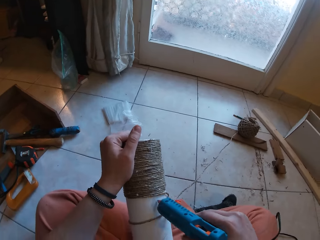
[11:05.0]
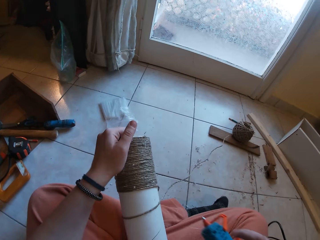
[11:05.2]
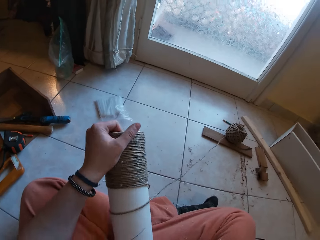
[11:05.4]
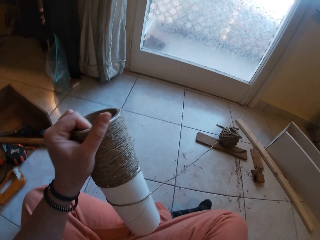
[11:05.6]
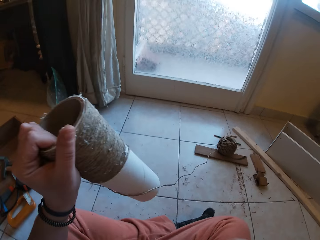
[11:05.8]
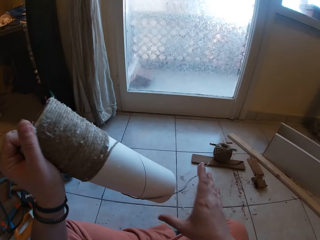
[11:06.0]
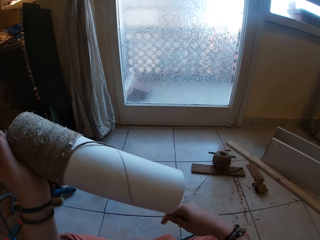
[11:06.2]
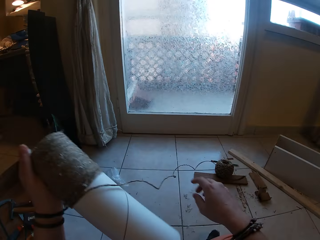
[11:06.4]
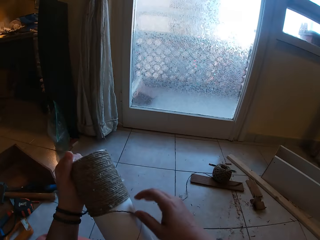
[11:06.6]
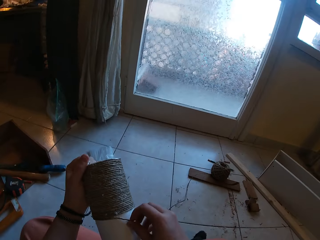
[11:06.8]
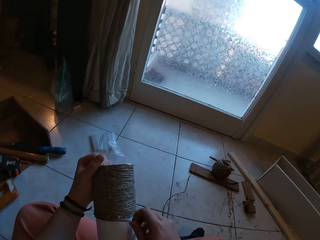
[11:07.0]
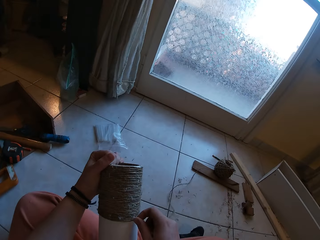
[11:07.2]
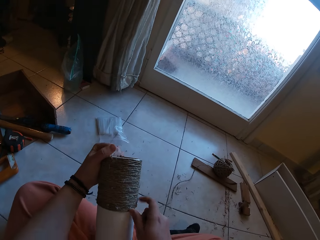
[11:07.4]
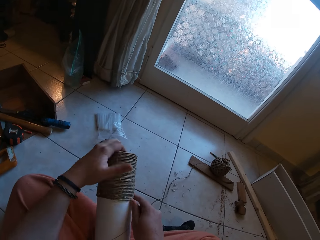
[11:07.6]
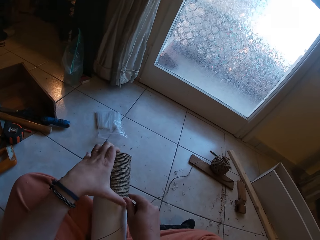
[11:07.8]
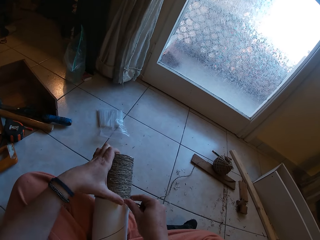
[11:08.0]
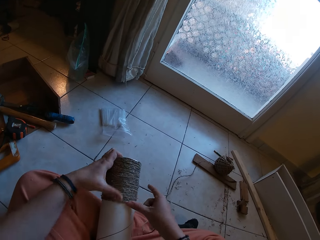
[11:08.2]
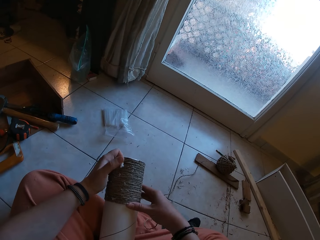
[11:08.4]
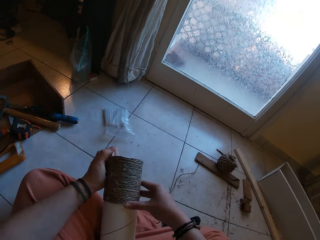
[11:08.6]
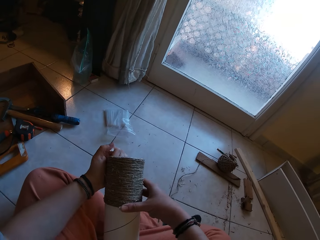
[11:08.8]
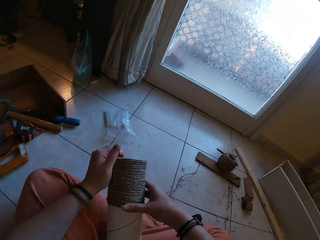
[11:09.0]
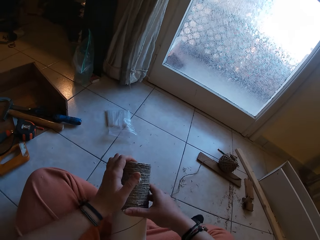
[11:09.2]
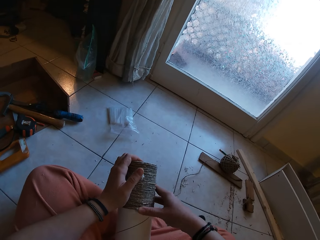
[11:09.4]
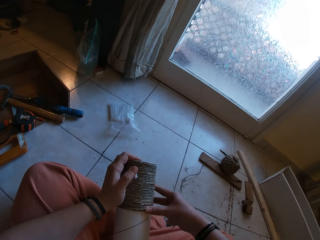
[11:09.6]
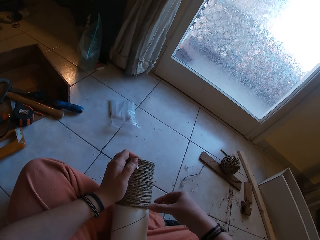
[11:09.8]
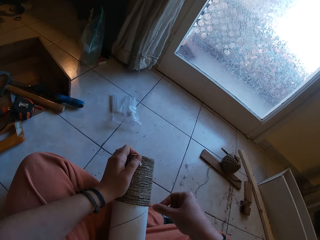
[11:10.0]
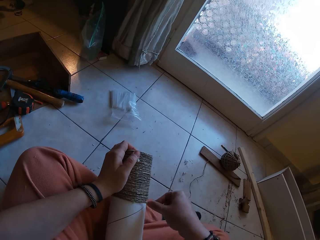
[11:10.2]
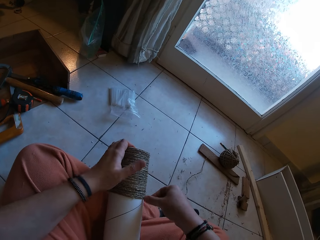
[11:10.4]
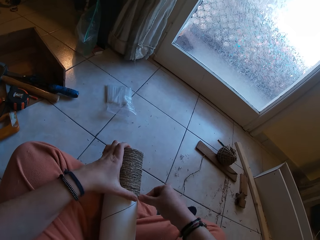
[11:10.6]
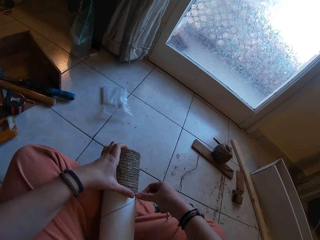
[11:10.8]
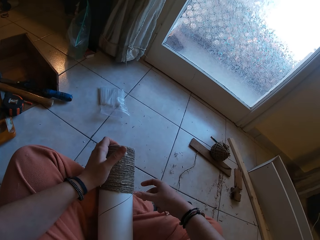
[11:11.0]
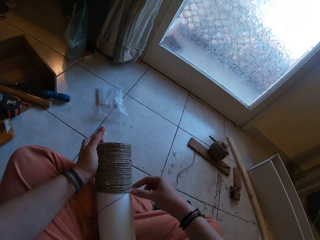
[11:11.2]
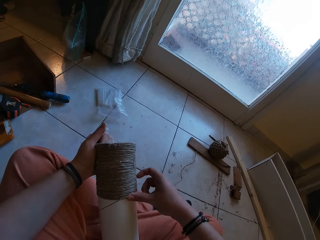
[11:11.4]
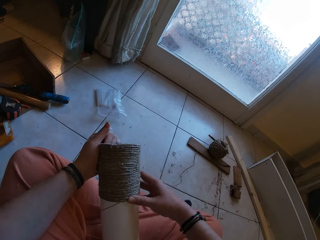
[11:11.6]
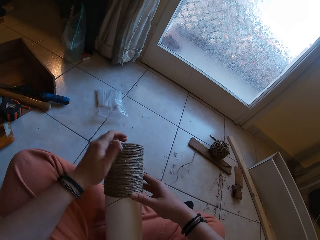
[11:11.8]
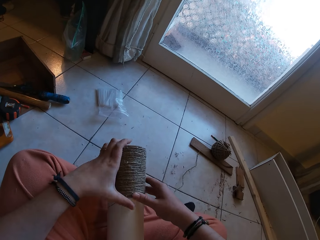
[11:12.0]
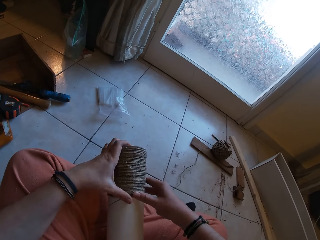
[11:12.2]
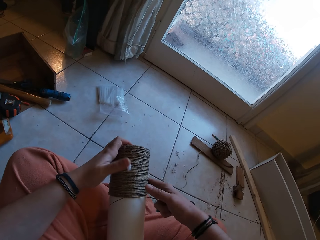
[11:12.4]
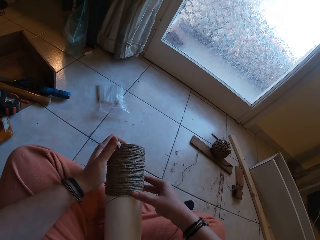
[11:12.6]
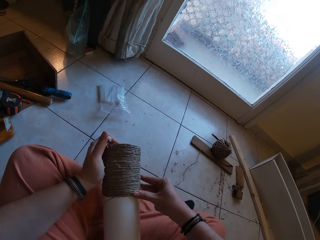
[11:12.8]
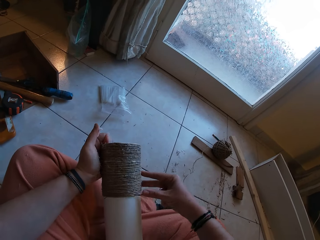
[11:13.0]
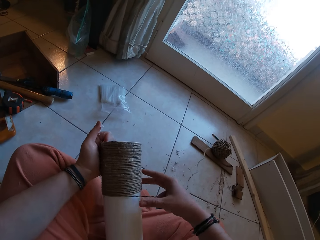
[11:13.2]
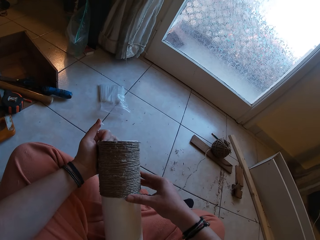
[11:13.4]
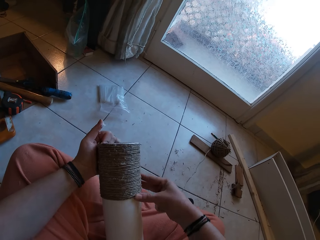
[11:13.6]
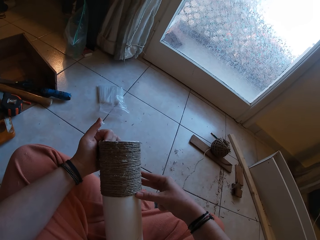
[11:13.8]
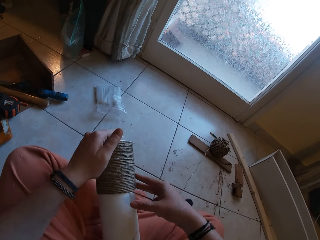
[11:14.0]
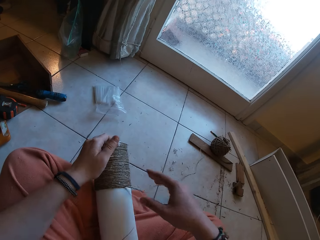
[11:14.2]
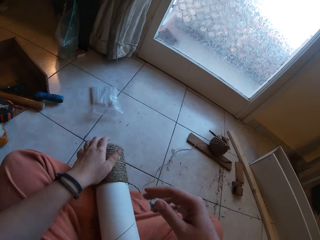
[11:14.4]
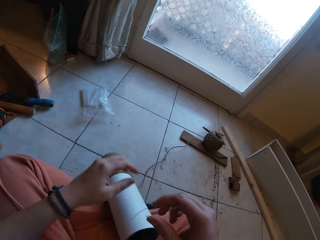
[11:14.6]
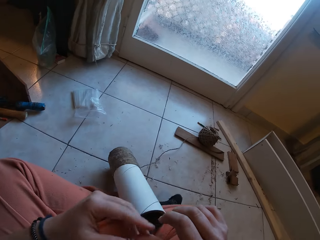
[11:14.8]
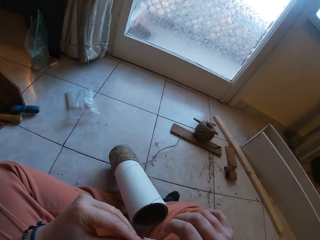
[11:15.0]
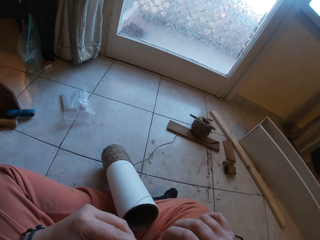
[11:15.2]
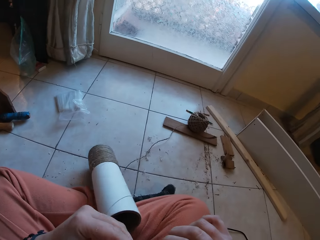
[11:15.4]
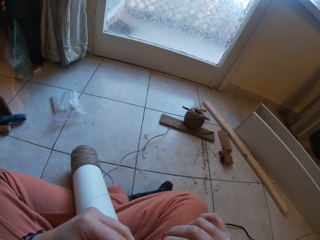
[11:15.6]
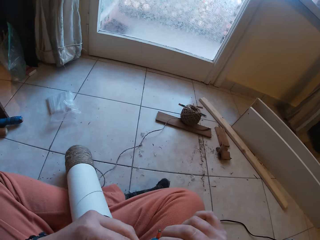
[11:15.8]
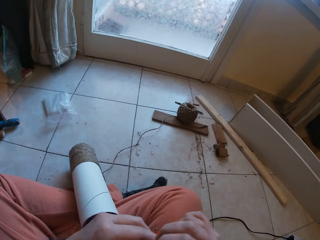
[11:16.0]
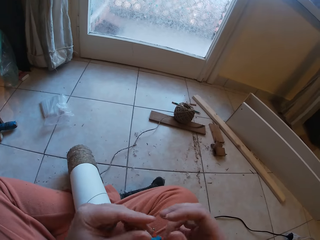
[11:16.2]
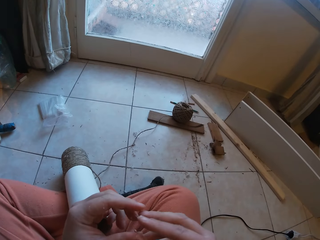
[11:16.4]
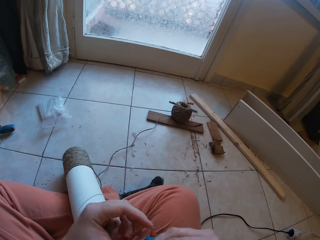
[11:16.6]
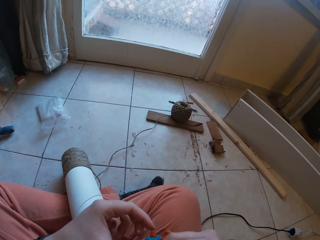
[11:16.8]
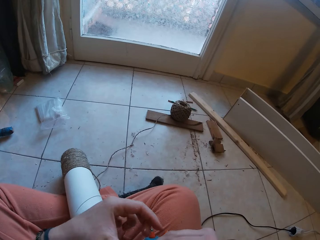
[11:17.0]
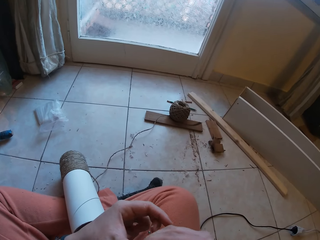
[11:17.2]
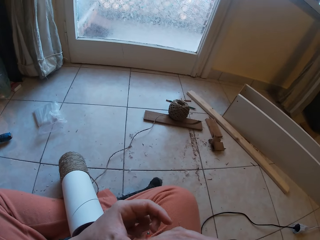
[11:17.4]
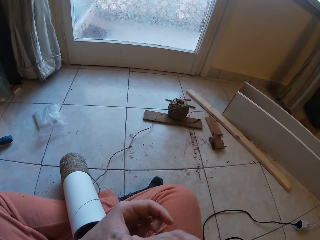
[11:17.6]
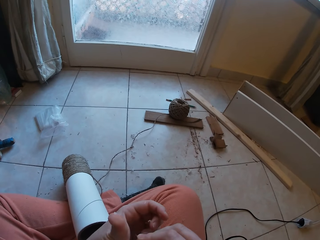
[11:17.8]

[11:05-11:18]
The camera wearer drops the gun. He glues the yarn around the yarn cylinder gently with both hands. He rolls the rope around the box. He touches his face with both hands. He checks the hands.

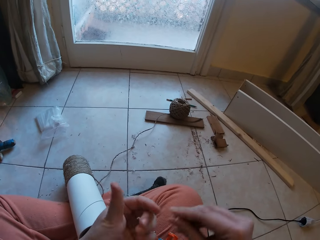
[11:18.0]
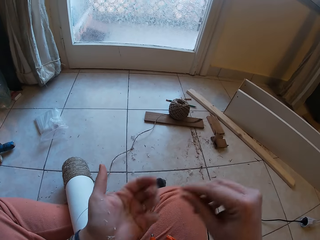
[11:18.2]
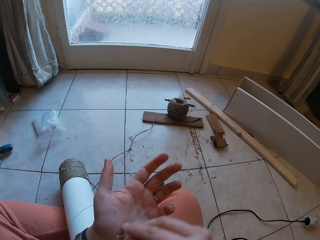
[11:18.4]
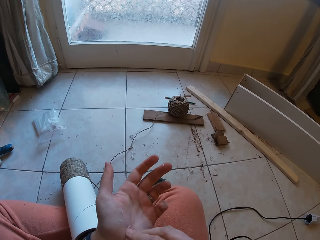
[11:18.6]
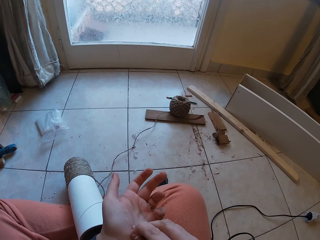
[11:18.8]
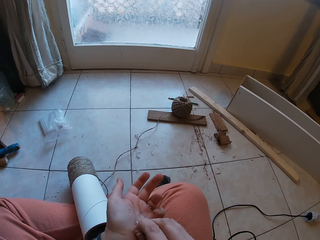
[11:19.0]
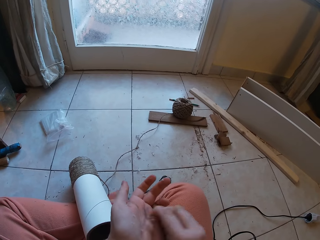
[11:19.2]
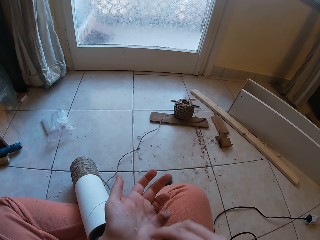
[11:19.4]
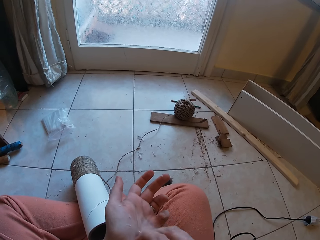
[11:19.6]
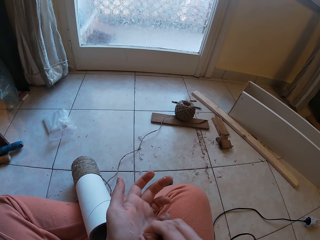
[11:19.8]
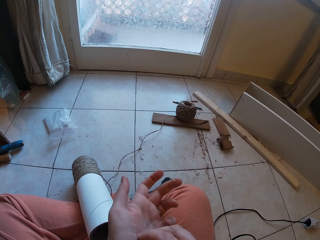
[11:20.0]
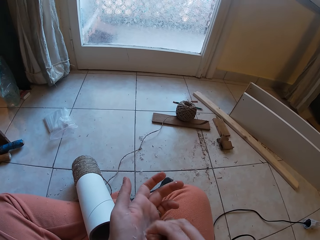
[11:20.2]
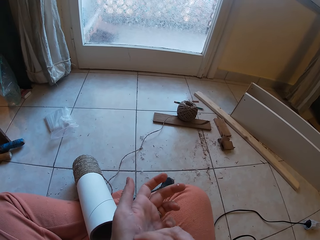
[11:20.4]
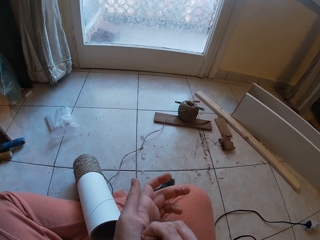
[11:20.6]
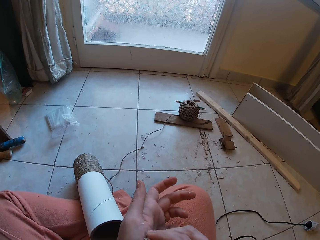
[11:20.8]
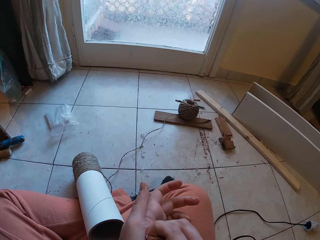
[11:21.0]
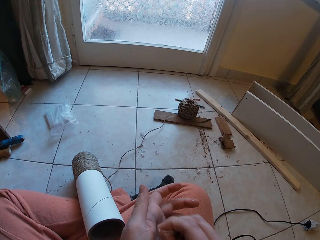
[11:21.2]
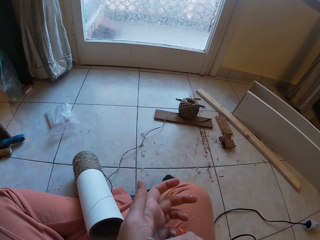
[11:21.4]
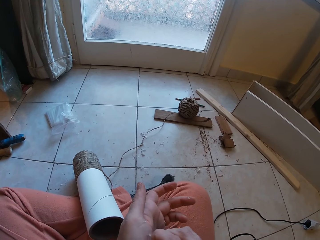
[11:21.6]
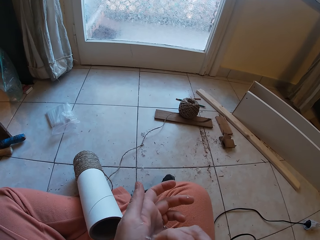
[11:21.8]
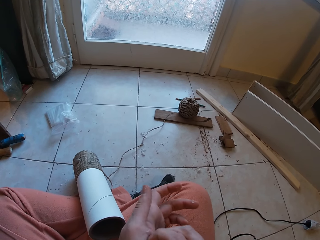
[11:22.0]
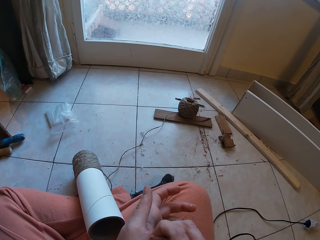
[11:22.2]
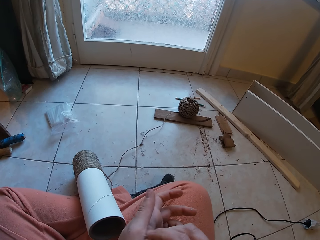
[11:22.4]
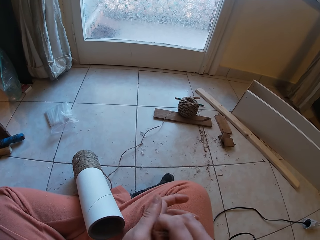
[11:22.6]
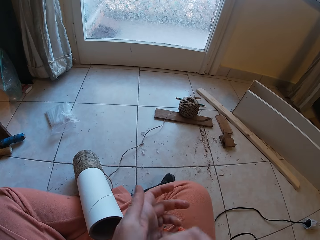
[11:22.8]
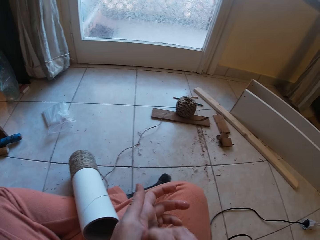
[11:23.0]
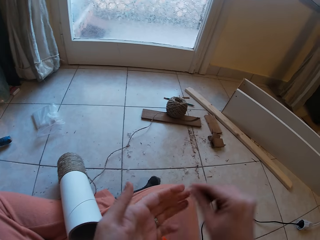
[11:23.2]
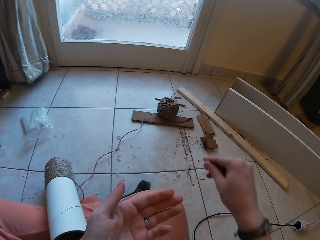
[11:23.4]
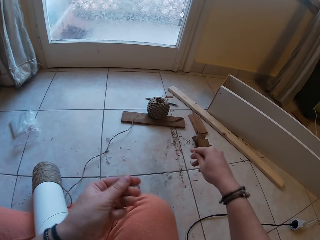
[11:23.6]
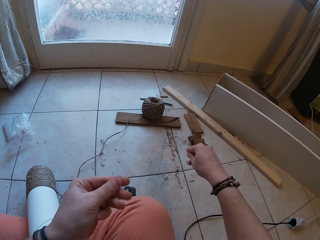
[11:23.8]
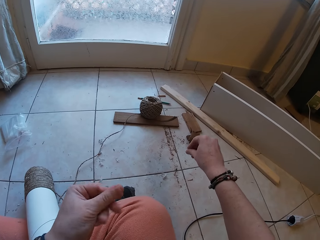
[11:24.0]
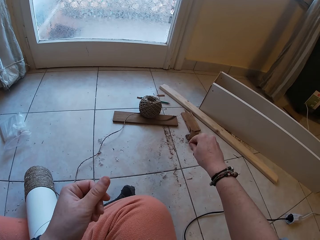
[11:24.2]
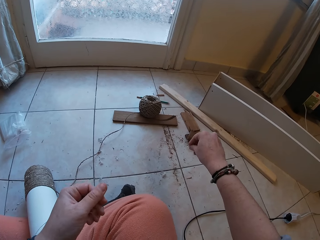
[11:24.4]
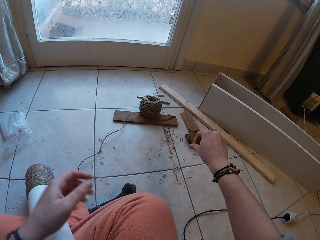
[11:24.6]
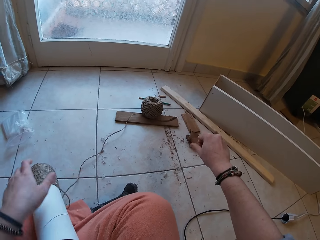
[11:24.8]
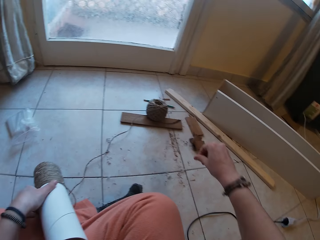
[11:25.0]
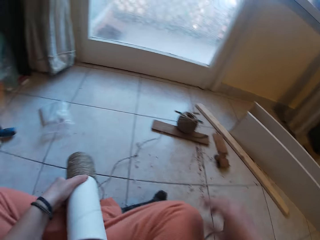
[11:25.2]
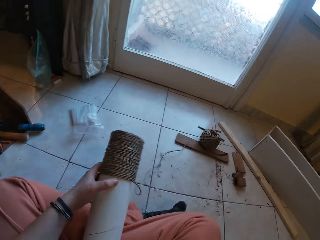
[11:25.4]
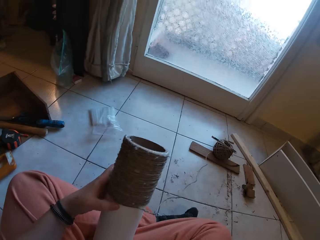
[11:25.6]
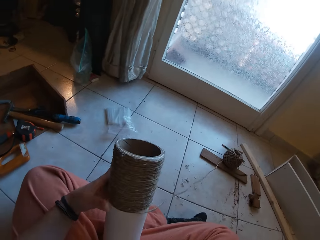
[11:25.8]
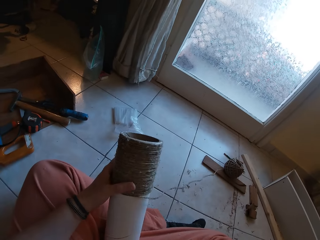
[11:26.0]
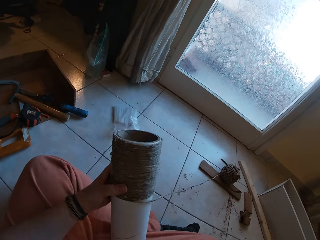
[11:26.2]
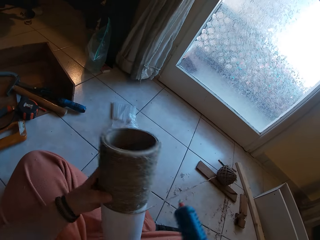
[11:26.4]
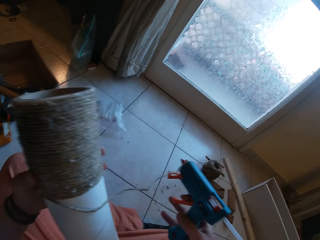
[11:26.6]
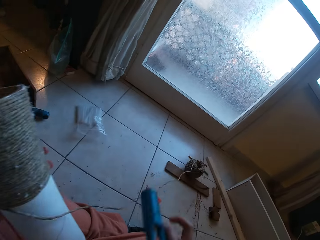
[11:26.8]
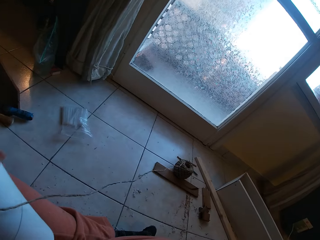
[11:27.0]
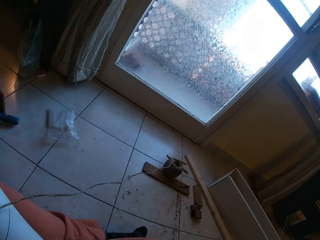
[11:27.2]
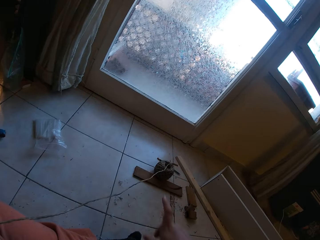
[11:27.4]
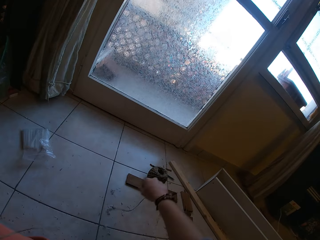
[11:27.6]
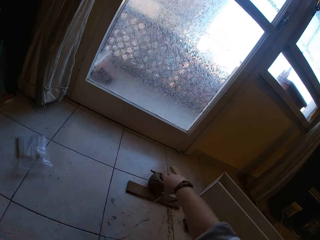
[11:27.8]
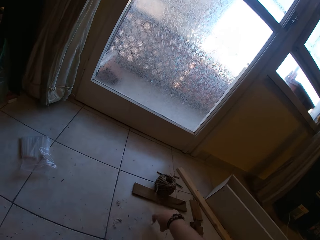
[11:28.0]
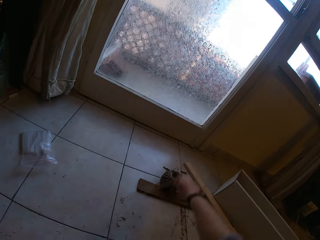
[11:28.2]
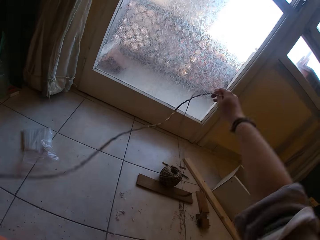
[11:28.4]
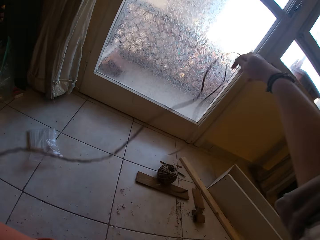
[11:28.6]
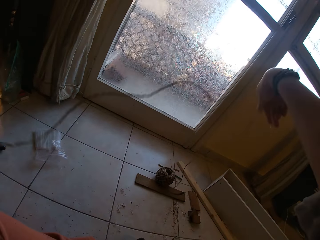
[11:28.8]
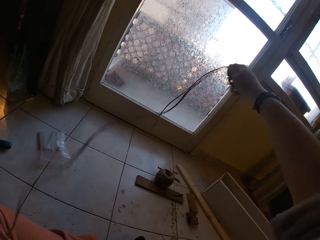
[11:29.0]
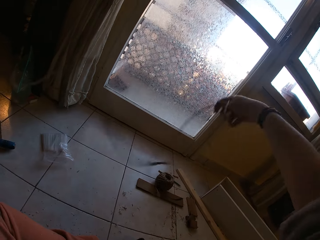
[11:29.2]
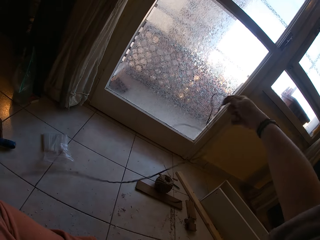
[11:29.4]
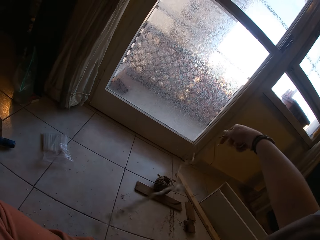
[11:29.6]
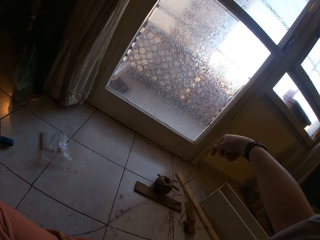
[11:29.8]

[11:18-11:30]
The camera wearer scratches his left palm with his right hand. He cleans the palm. He drops the dirt. He holds the yarn cylinder with his left hand. He picks the rope. He draws out yarn from the coil on the floor with his right hand.
